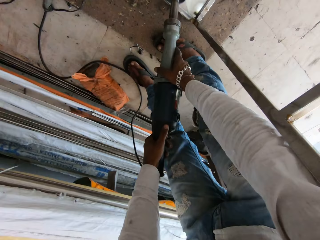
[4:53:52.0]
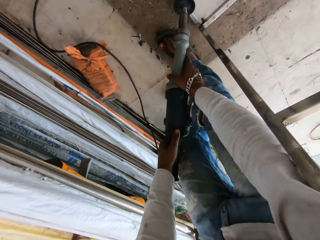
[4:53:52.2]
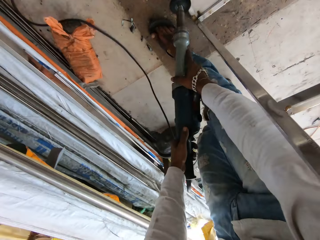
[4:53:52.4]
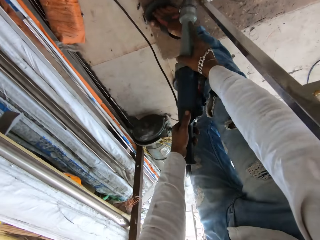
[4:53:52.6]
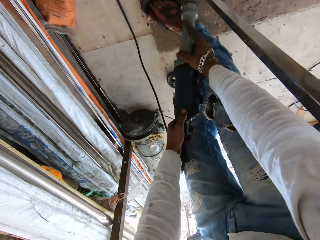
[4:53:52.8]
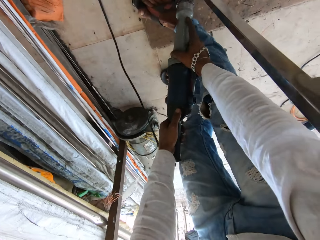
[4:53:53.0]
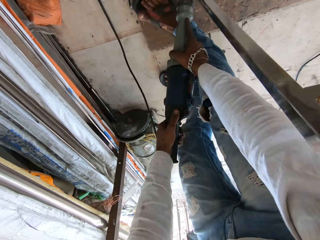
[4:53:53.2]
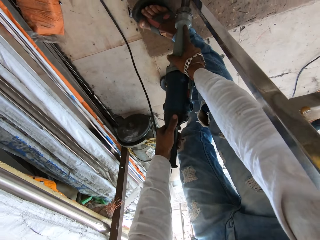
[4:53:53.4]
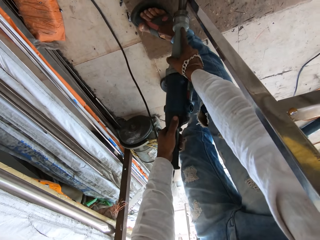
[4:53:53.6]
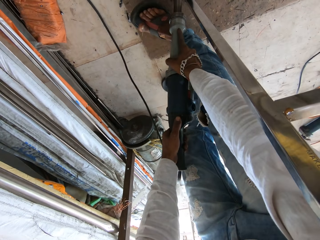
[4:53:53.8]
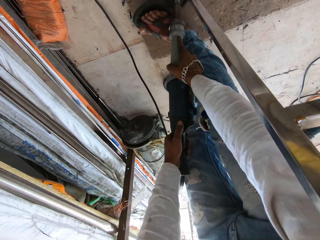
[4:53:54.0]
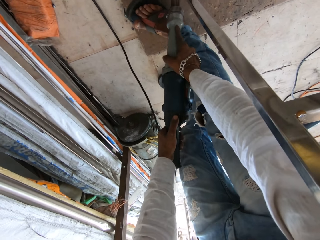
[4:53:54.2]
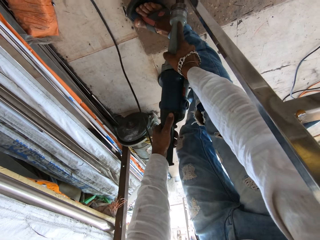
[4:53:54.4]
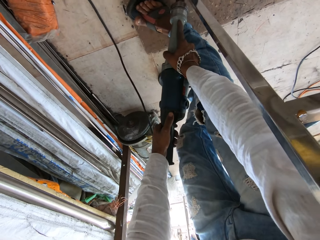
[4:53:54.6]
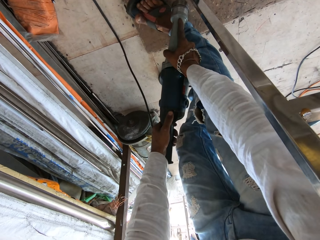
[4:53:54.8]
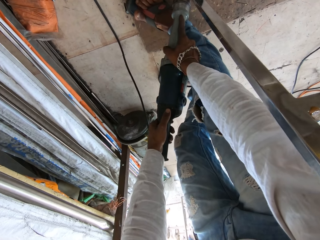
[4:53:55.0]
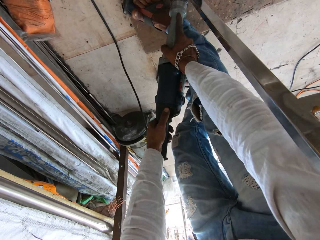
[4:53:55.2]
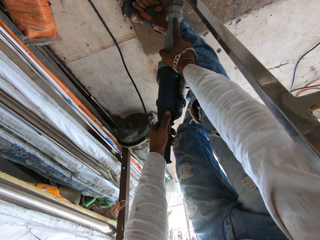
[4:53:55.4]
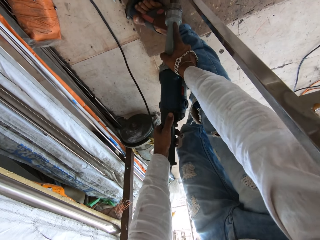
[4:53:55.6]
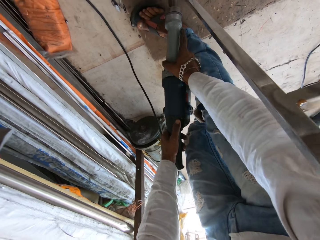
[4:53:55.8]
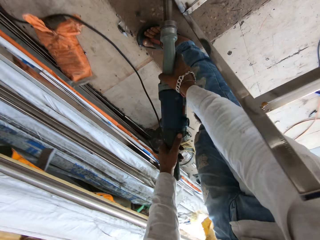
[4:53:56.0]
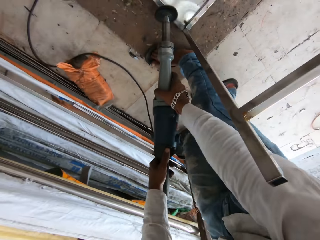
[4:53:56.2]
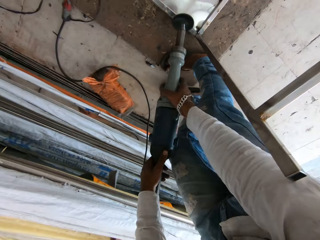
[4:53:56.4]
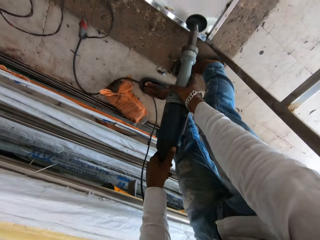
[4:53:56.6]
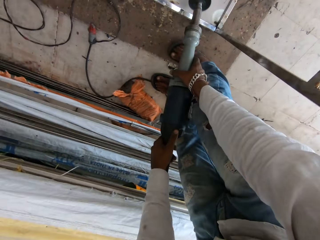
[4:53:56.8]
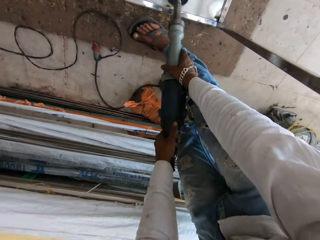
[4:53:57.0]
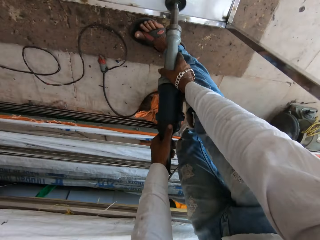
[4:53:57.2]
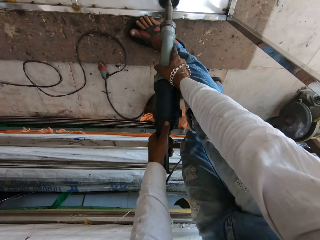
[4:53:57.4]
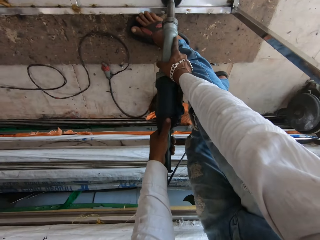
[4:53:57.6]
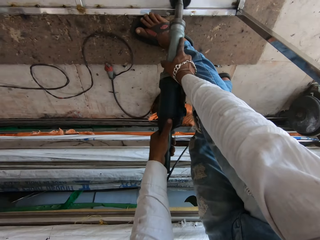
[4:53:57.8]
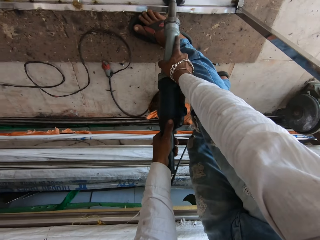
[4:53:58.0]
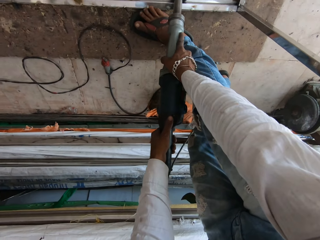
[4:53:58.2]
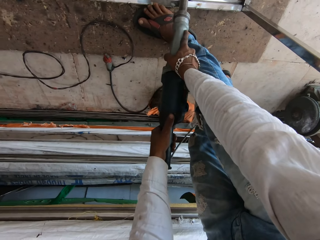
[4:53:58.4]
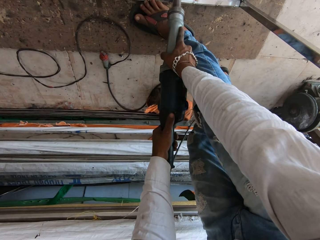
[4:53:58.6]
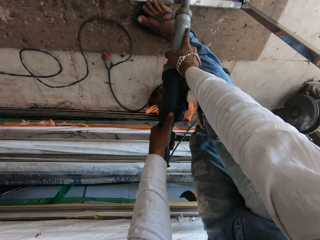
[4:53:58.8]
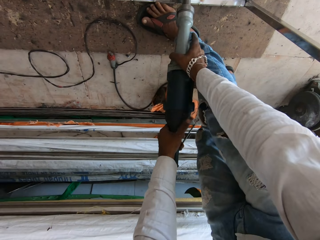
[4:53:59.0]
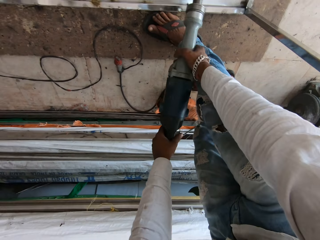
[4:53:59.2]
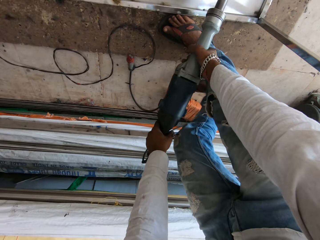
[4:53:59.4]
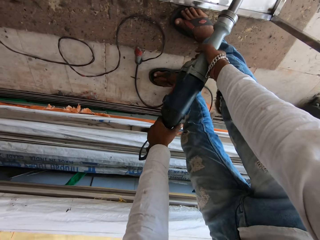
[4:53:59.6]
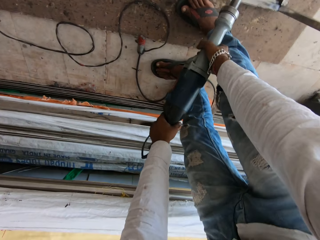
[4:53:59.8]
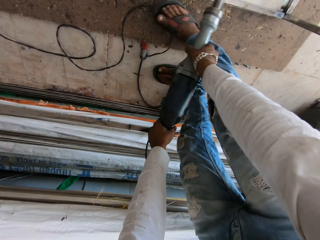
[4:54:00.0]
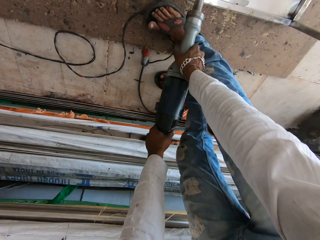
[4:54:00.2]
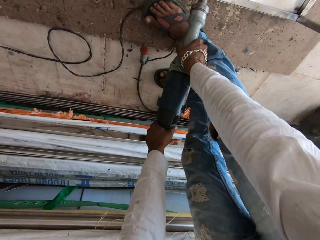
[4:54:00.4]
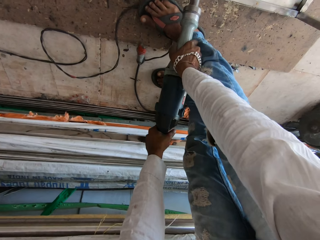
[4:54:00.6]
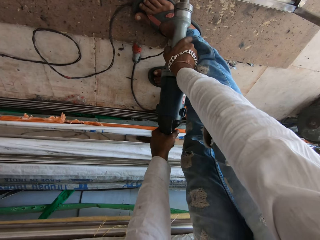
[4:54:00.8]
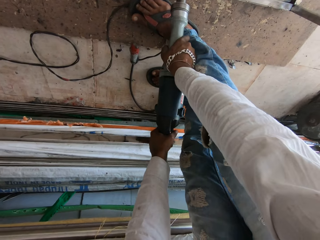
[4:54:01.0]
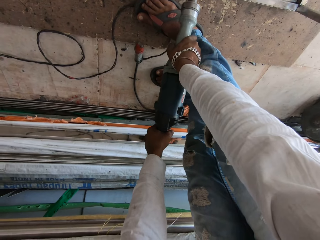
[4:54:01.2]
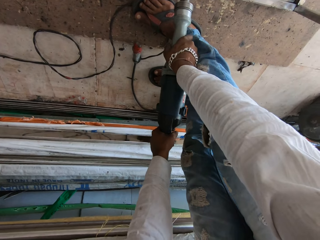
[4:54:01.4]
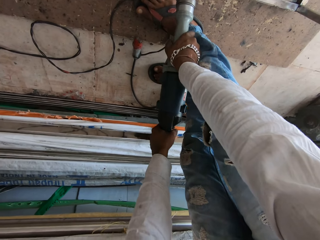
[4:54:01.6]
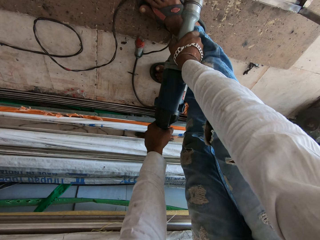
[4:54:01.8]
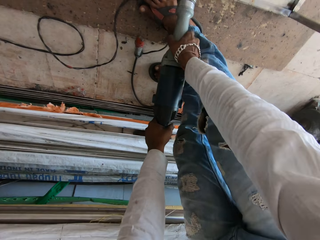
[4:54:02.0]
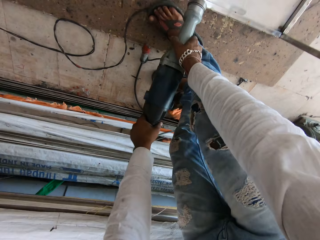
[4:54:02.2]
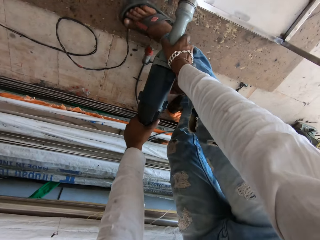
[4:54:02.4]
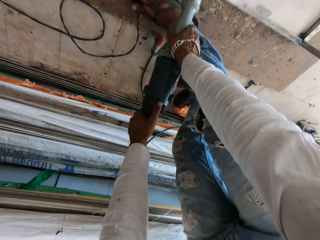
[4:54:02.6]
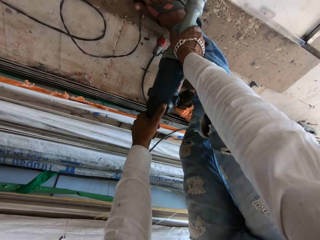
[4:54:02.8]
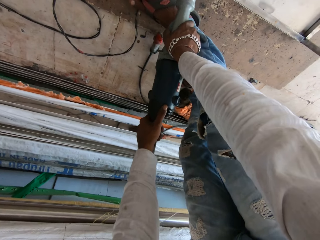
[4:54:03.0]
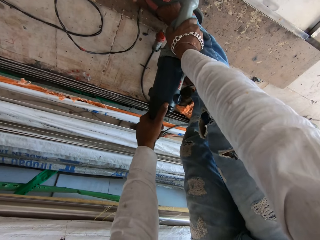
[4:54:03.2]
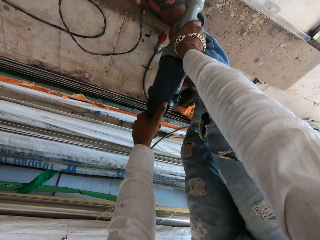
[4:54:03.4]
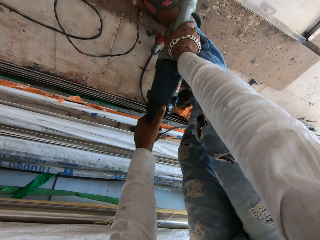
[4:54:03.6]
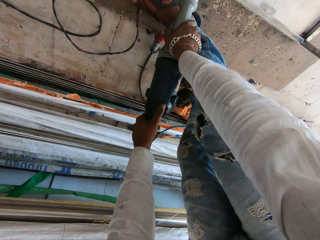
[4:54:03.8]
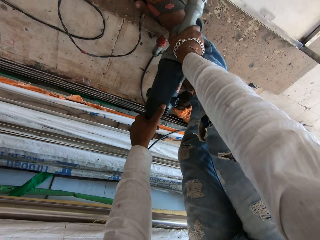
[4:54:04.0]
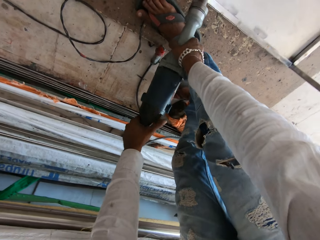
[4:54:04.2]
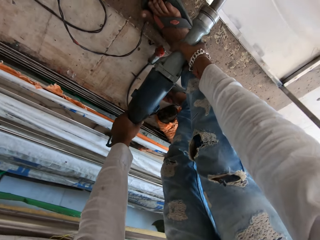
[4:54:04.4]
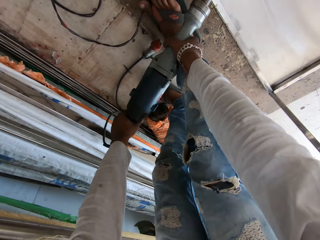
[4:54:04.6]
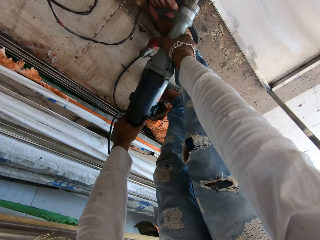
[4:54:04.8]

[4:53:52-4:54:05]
The camera wearer moves backwards. They polish a metal structure. They move forward. They polish the metal structure. They move forward. They polish the metal structure.

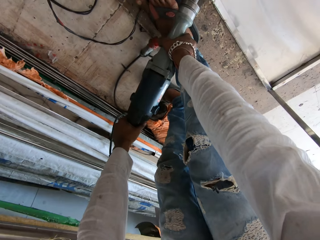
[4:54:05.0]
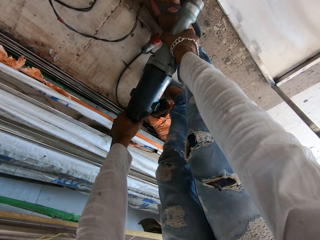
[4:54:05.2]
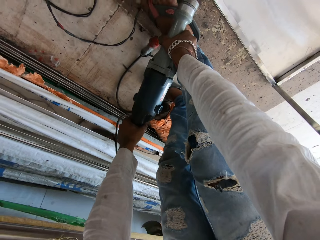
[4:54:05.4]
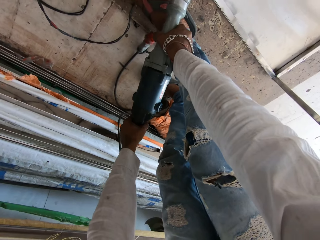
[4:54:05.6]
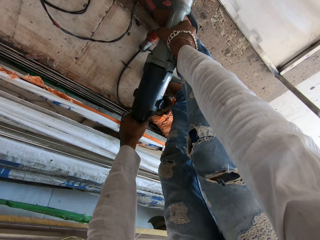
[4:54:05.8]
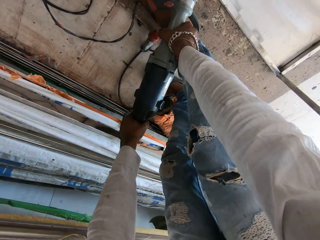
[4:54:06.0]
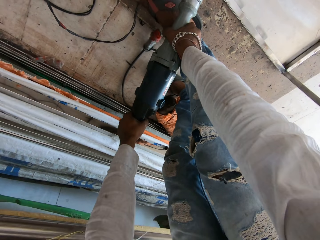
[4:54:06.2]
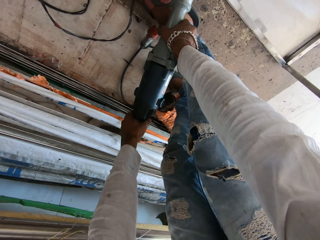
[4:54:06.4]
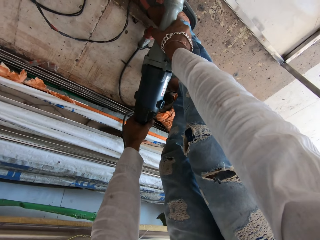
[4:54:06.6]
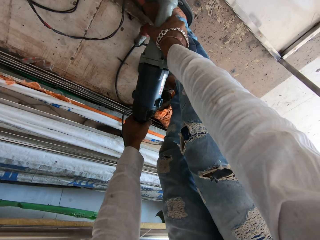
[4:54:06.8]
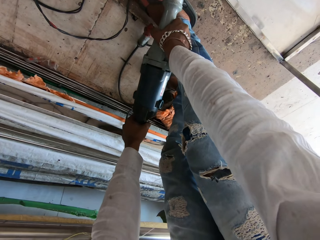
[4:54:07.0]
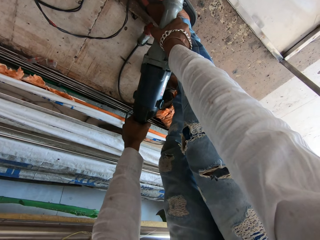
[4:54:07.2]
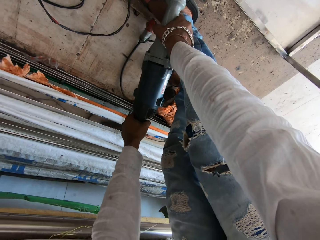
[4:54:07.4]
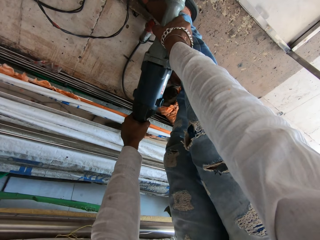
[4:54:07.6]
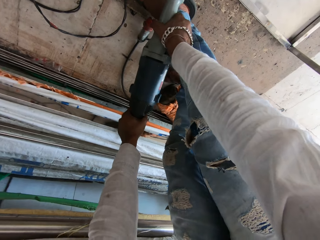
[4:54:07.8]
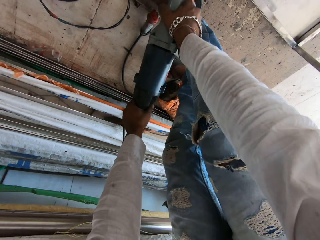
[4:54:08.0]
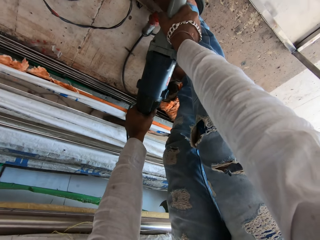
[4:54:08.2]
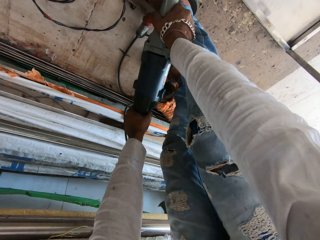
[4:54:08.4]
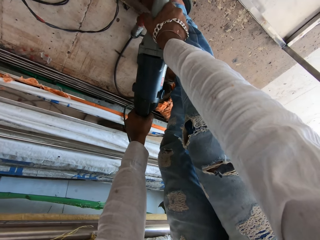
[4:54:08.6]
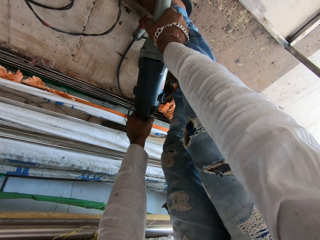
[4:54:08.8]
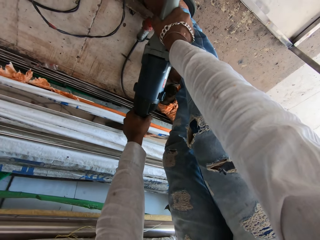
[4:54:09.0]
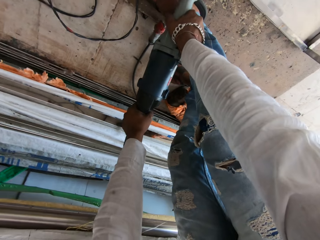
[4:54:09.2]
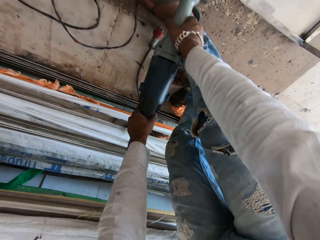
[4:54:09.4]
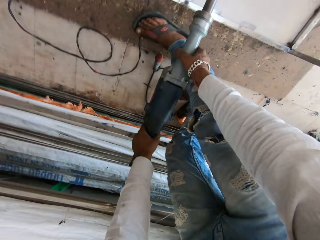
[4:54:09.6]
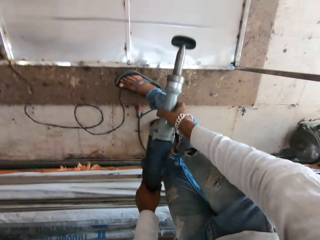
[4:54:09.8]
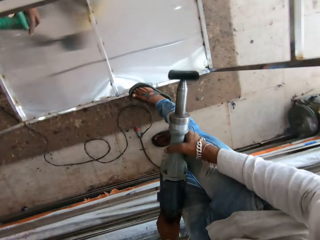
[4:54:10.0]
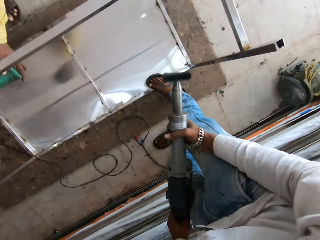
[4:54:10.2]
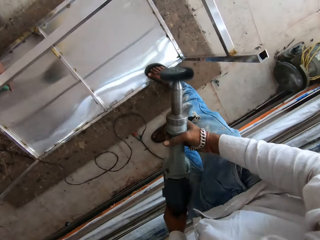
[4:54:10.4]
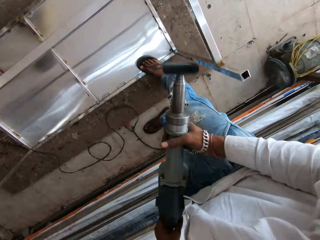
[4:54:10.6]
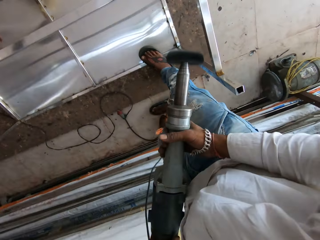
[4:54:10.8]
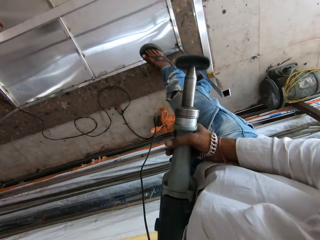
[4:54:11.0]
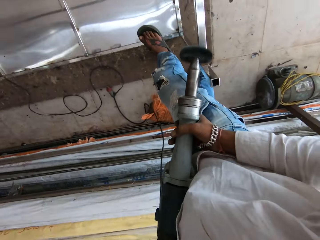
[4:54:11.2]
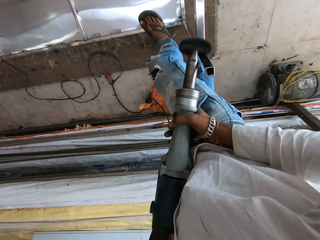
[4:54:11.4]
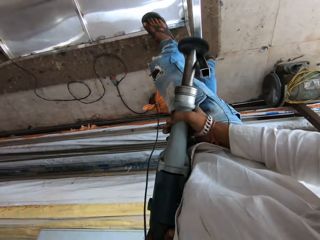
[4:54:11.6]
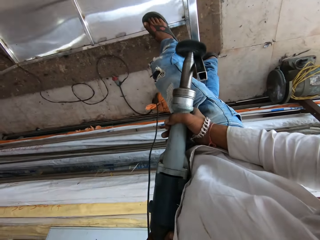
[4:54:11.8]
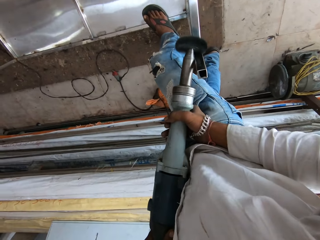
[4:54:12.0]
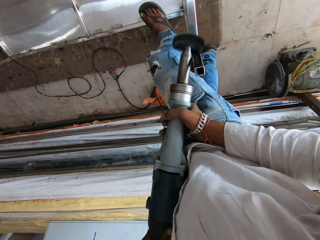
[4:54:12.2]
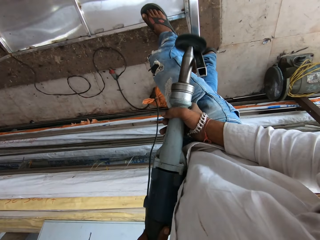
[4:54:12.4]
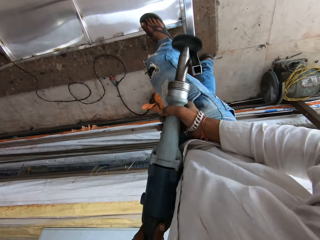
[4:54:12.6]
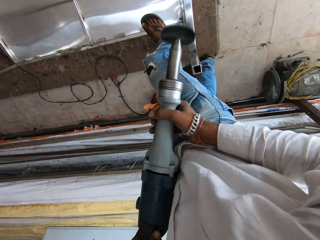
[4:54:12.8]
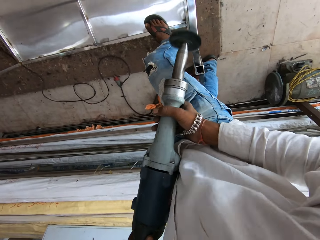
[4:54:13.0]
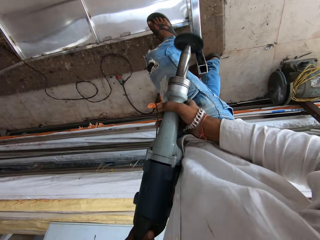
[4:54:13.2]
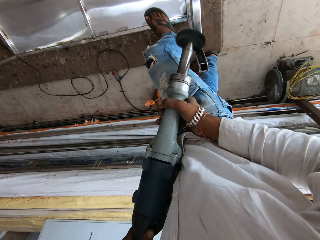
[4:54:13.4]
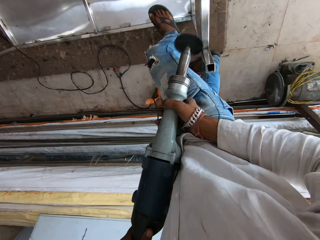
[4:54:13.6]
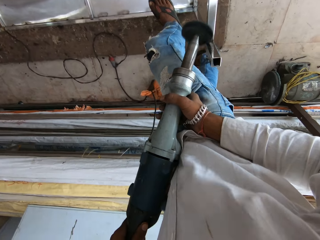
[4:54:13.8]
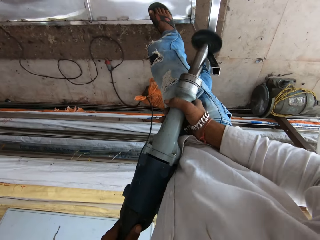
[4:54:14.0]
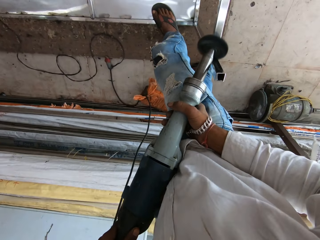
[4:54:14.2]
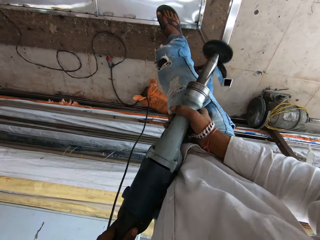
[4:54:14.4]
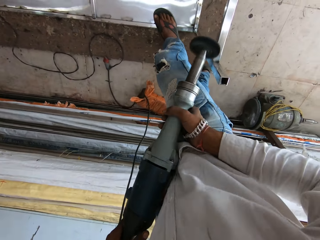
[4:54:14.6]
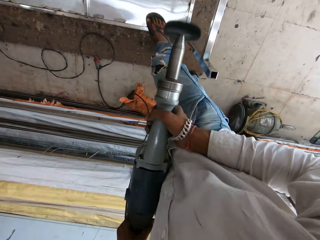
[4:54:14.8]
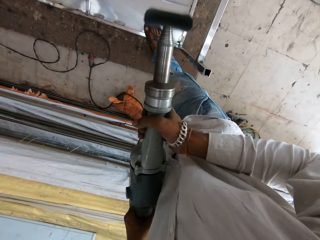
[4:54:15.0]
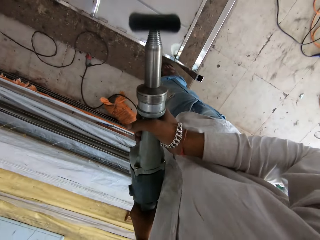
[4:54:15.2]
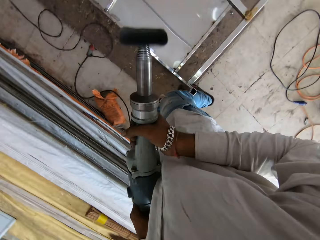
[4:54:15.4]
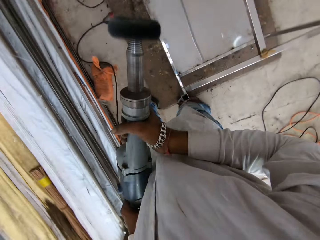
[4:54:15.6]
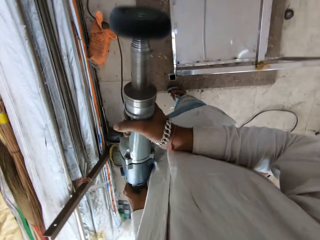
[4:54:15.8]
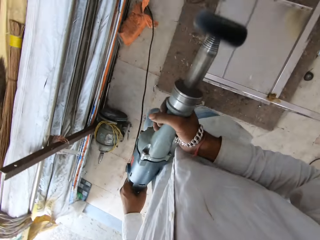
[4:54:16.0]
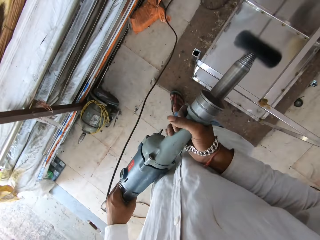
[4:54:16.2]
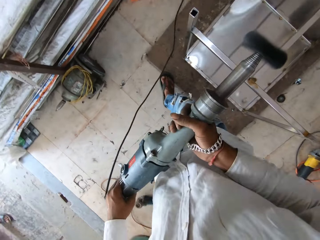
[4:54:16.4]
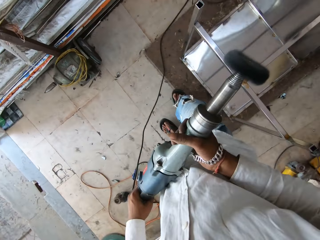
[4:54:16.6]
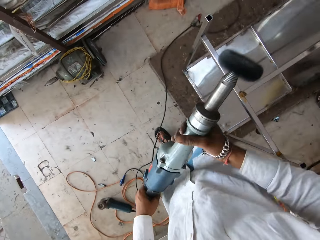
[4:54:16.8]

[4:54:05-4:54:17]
The camera wearer moves backwards. They polish a metallic table or metal structure. They polish the metallic table again. They walk near the metal structure.
